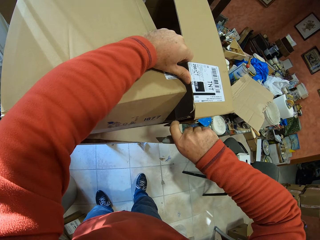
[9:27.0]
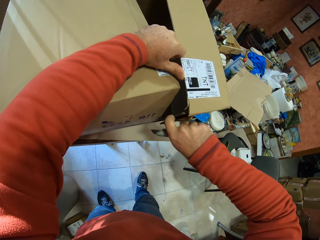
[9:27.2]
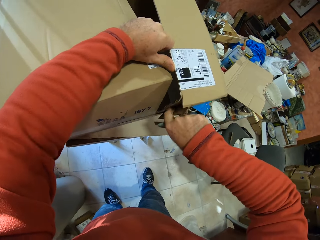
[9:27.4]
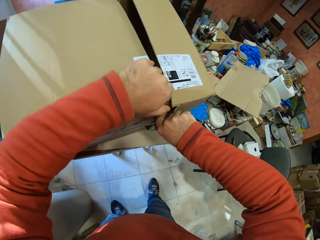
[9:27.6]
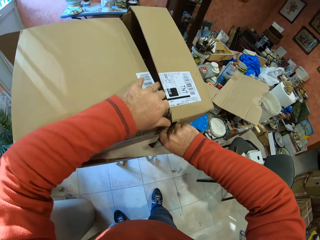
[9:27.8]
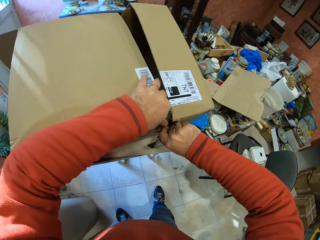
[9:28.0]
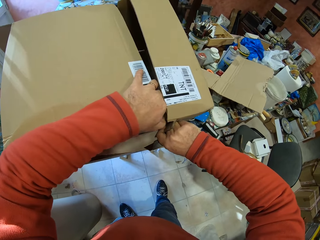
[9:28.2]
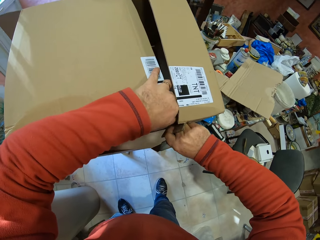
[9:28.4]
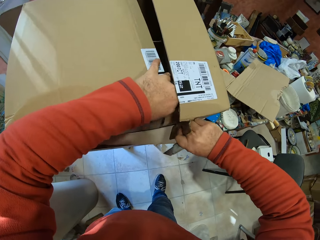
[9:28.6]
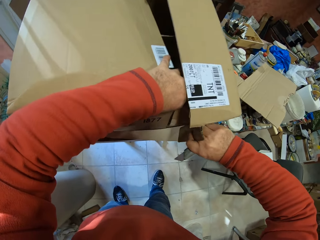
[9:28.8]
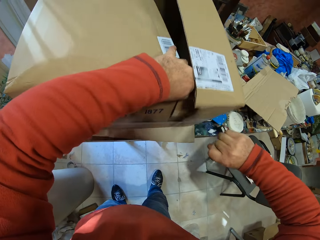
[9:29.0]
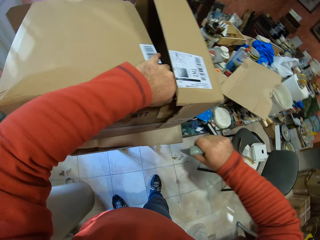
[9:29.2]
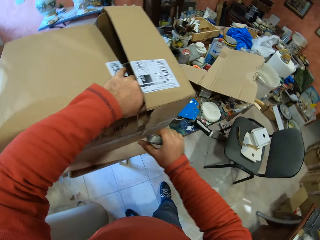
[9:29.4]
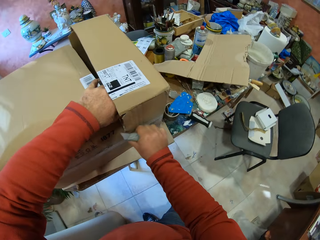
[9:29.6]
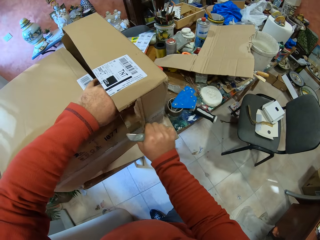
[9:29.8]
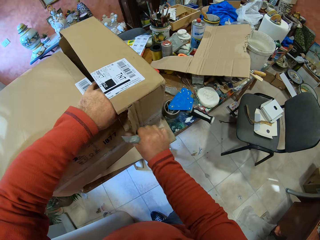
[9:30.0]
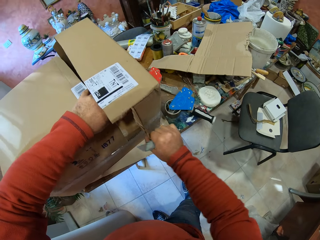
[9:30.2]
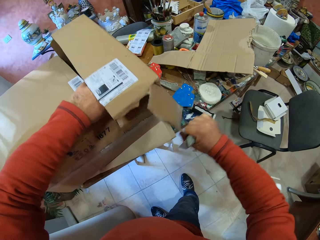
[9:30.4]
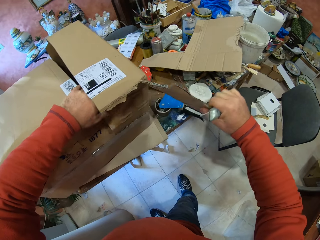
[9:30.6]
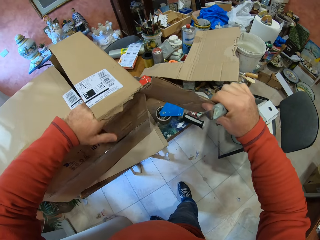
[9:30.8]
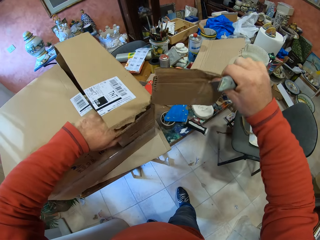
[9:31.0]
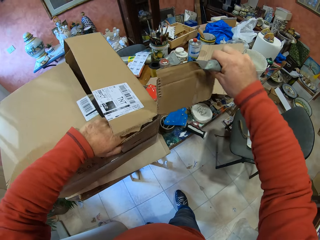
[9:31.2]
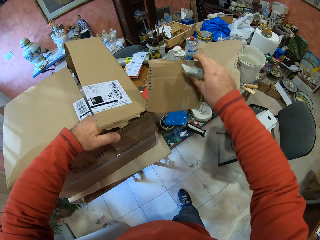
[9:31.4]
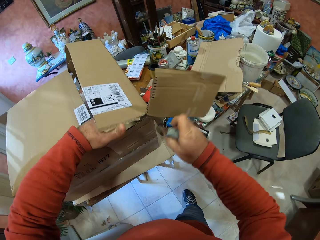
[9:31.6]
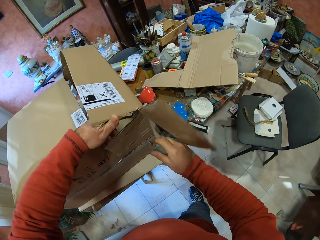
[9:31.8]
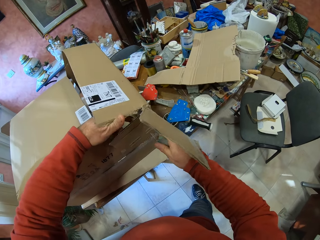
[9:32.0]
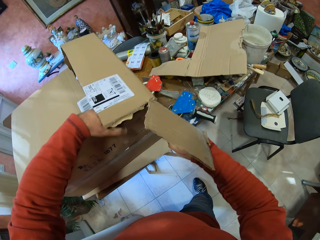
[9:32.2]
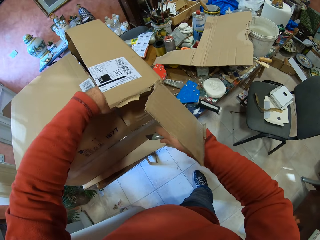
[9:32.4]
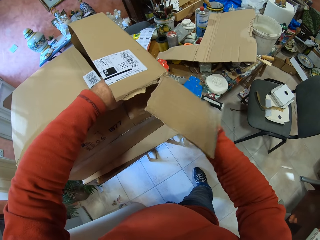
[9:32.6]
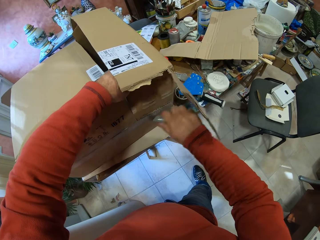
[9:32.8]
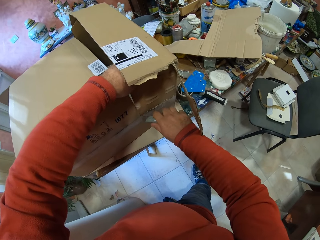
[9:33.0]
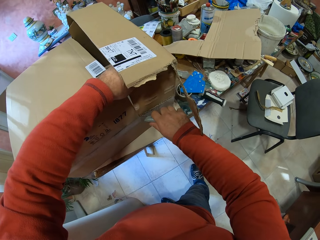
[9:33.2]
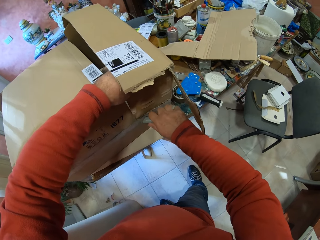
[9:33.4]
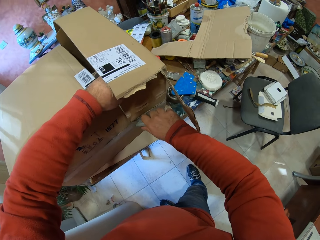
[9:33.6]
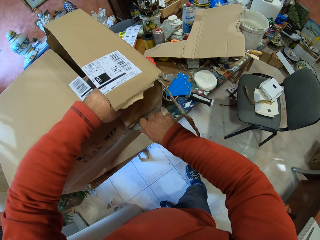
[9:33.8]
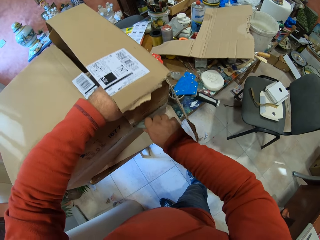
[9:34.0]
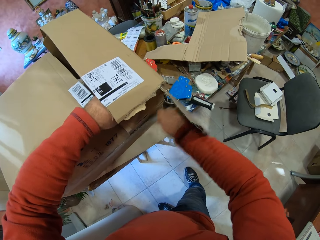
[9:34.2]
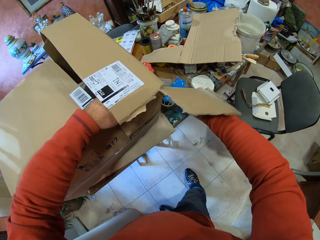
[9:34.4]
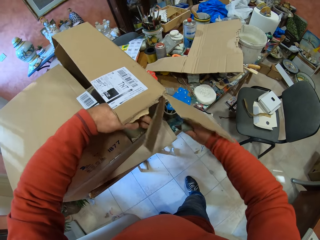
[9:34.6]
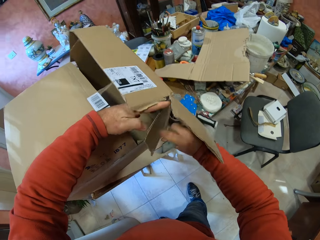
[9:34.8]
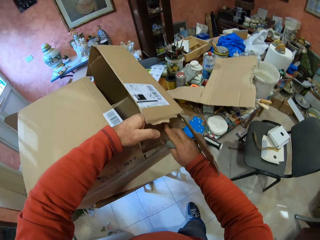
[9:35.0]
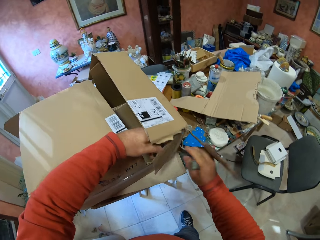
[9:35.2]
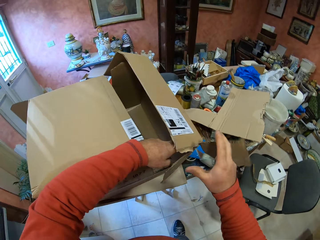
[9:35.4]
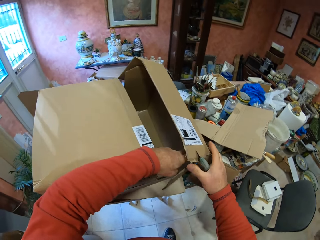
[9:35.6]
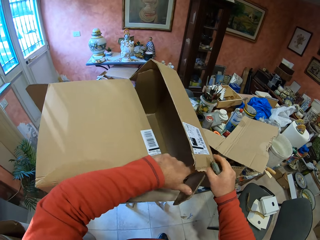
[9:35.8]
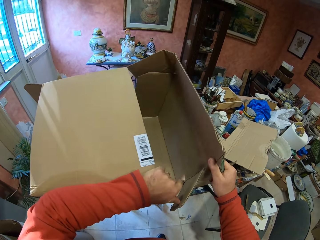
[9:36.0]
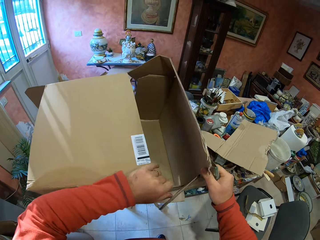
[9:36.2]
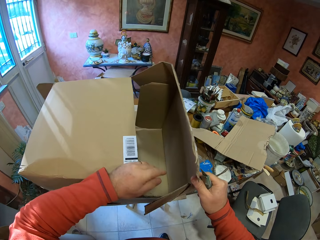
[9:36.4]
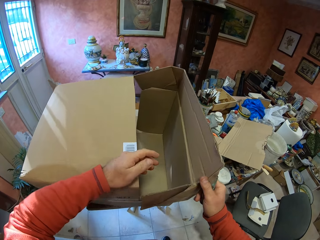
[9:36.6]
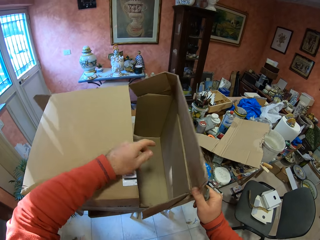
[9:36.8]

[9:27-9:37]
The camera wearer tears the box. They cut the box with the utility knife.

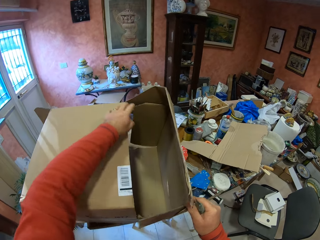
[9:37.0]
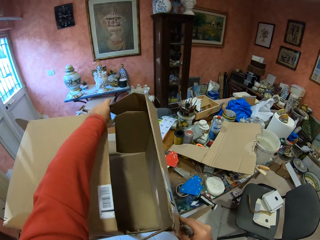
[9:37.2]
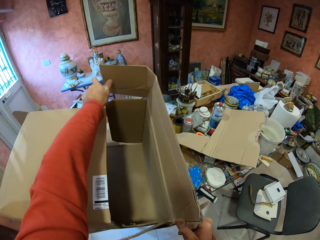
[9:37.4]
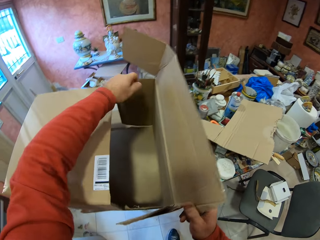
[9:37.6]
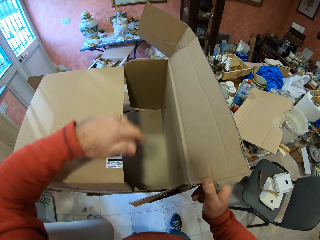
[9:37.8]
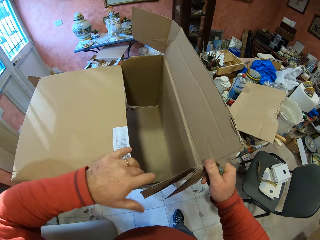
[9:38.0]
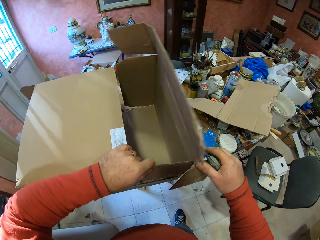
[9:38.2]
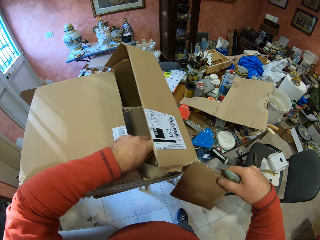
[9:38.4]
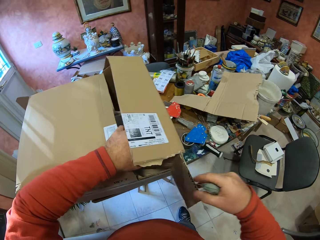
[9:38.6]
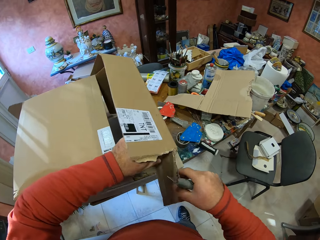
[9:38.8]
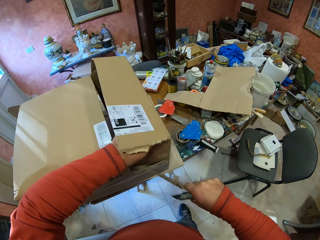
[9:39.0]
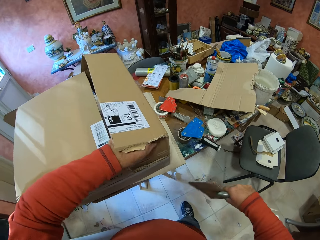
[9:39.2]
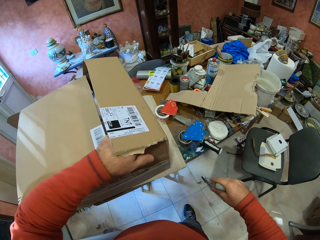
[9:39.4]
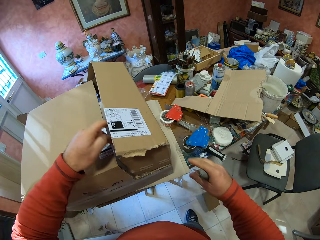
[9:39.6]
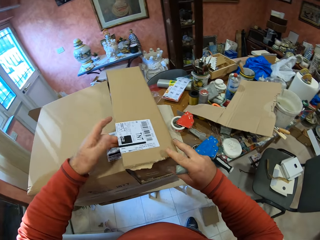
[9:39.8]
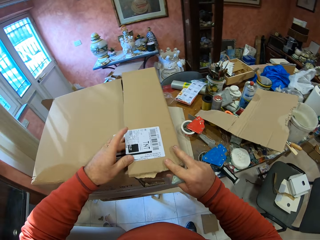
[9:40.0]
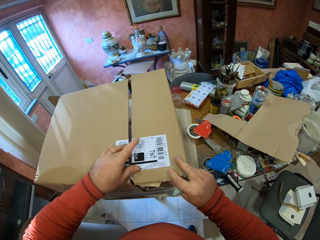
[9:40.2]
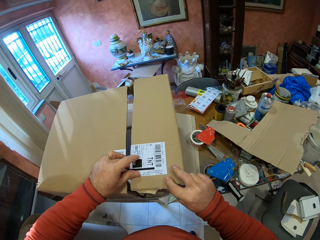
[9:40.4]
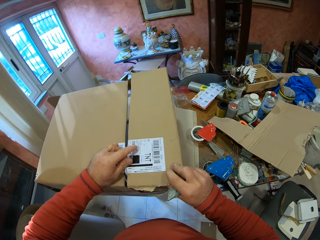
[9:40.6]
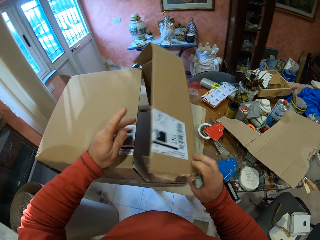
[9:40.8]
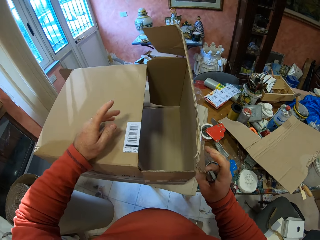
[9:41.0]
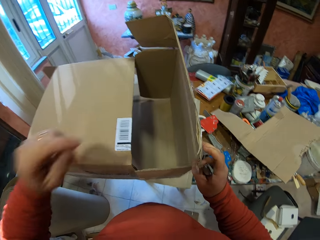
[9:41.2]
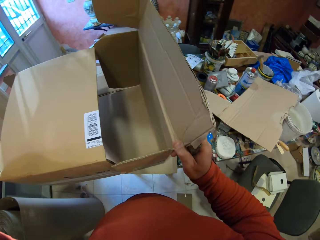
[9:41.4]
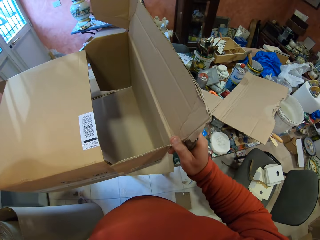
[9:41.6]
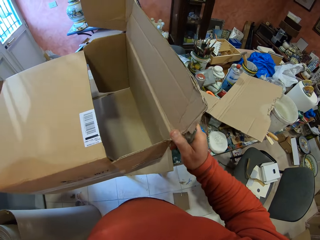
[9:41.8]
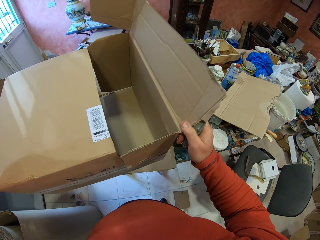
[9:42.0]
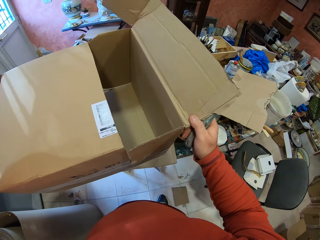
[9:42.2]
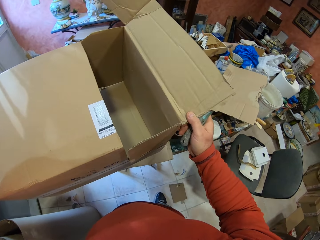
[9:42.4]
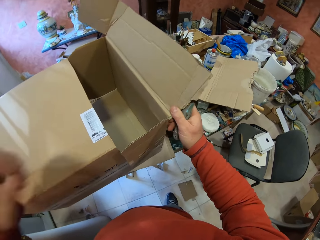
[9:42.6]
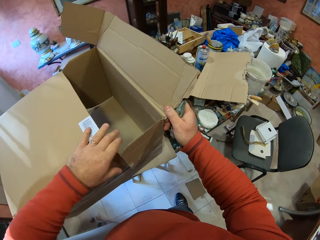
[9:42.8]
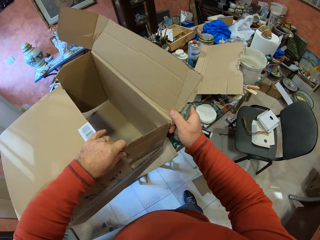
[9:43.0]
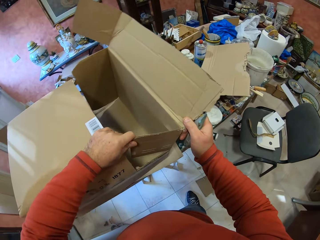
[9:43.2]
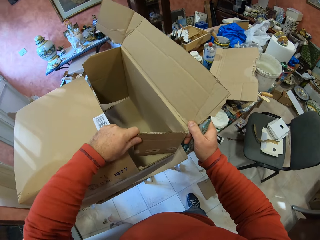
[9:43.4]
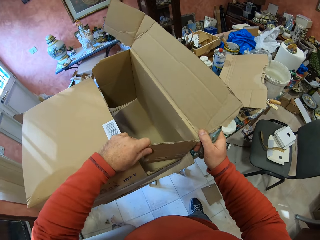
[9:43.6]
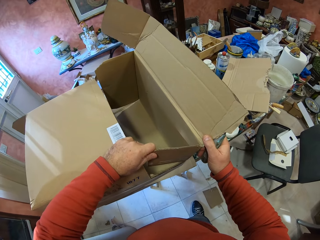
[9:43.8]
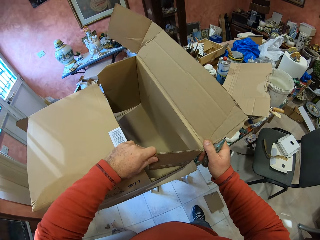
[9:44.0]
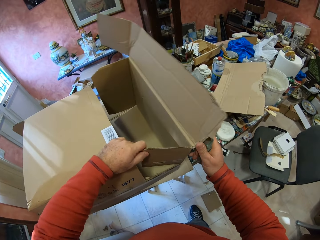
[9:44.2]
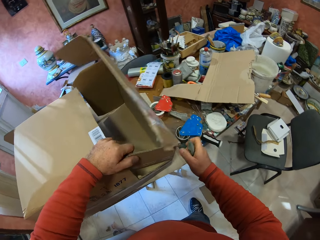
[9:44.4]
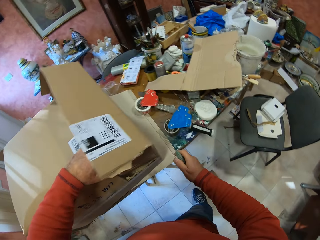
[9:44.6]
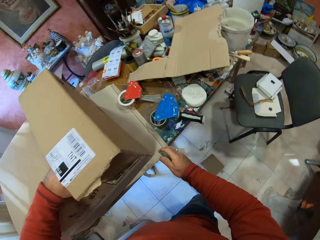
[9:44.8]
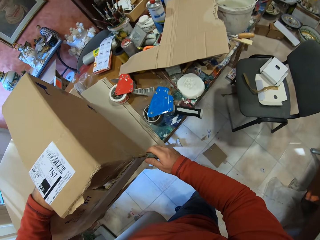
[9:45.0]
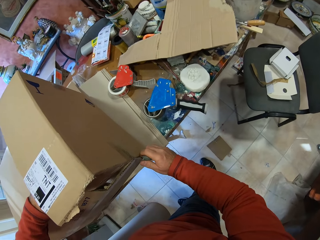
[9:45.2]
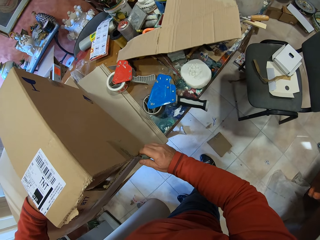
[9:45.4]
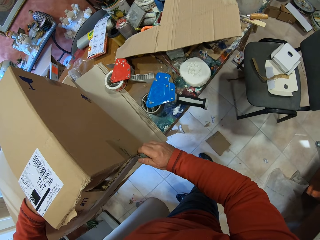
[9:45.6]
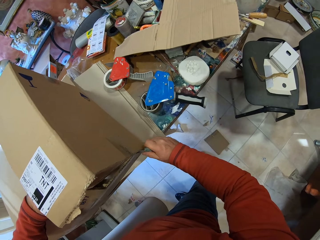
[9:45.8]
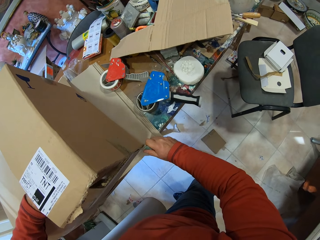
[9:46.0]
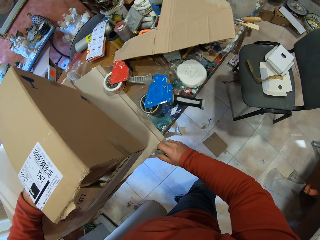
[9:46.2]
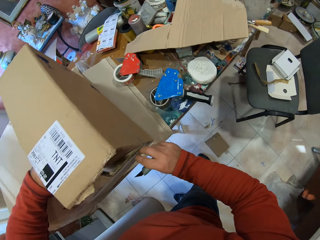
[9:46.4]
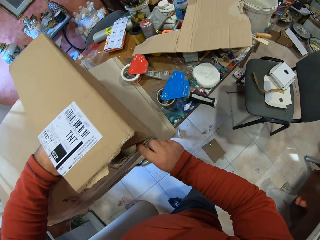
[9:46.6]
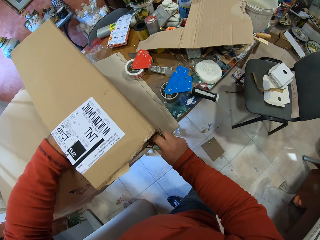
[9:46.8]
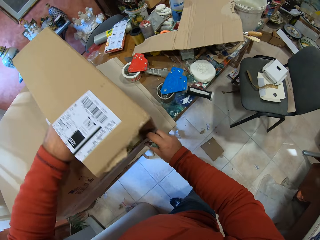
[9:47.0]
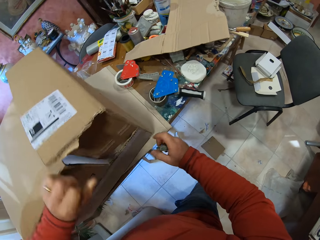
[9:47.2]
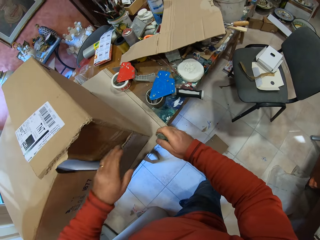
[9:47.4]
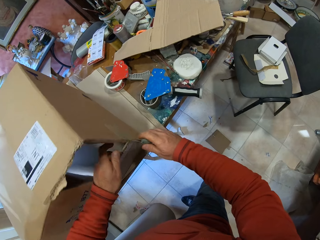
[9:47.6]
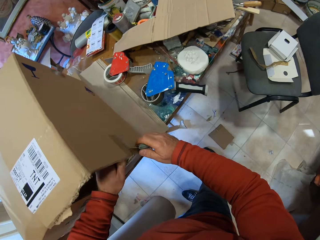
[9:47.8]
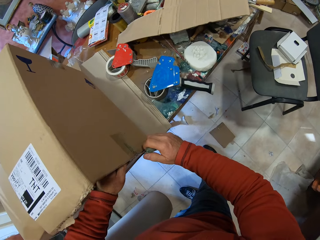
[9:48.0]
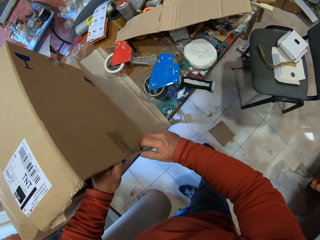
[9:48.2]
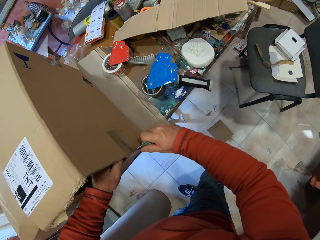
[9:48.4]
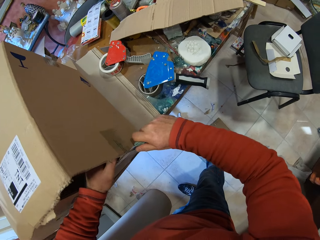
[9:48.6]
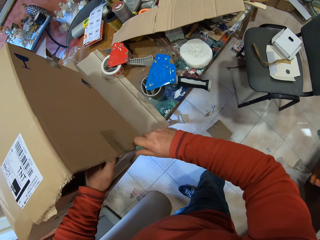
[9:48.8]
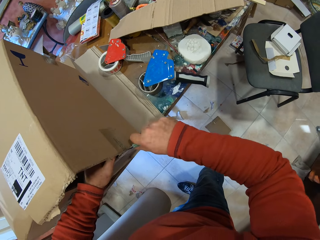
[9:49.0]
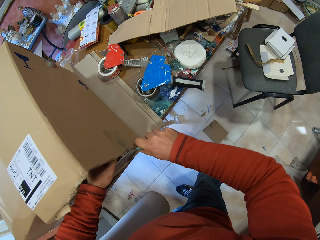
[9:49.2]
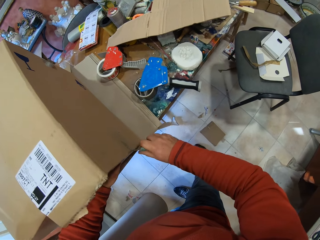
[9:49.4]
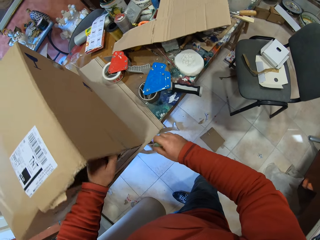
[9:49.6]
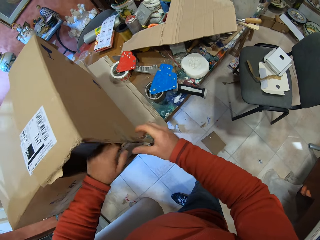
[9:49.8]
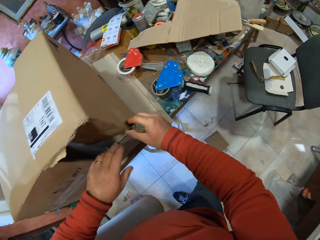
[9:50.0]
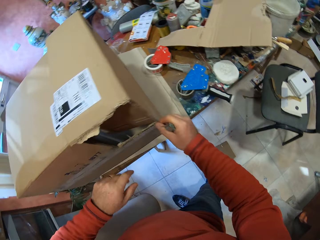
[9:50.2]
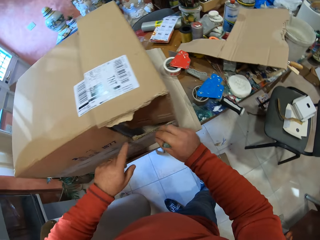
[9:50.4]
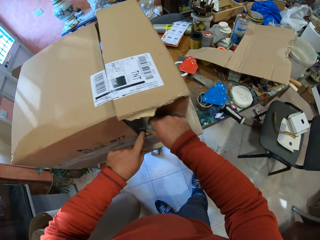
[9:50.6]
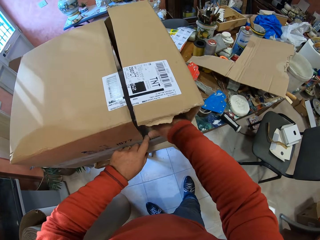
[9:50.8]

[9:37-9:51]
The camera wearer cuts the box with her right hand. She drops the piece of the box on the floor. She adjusts the carton box. She cuts the box with the utility knife.
